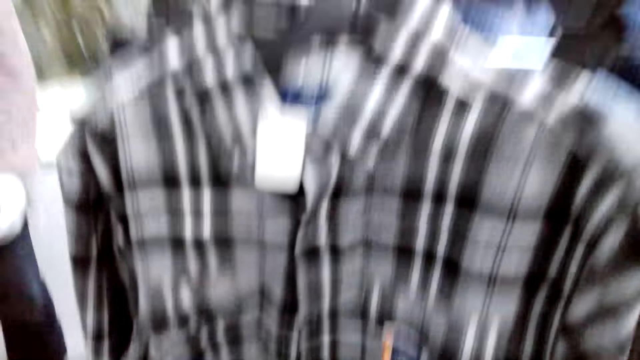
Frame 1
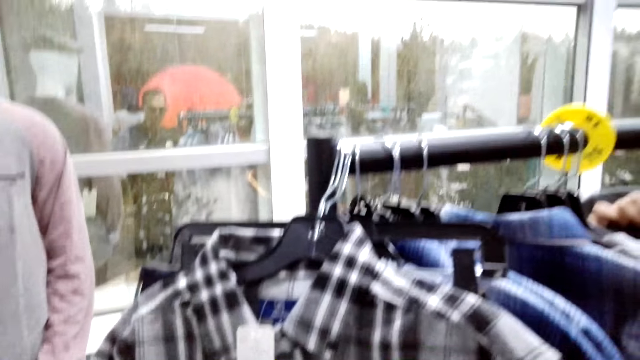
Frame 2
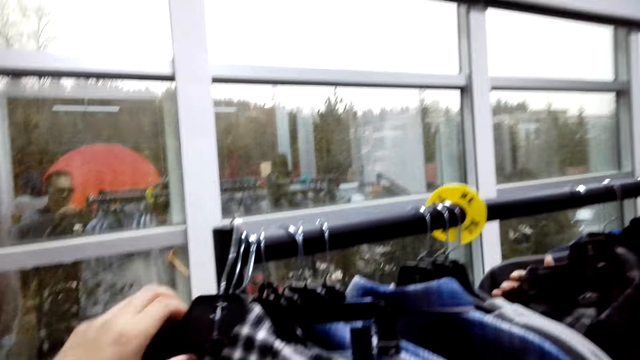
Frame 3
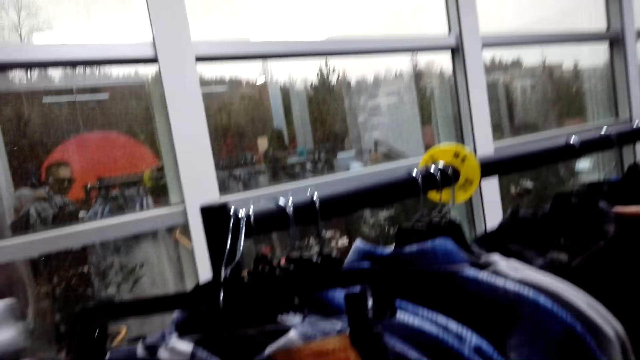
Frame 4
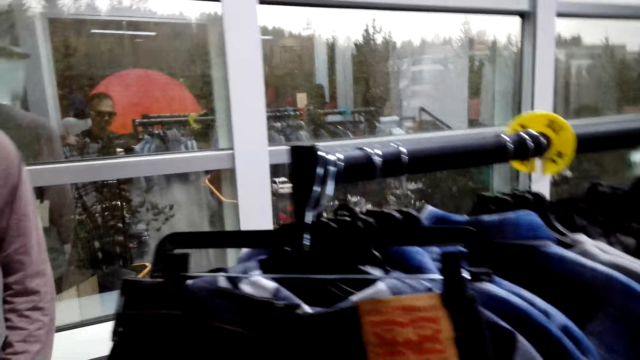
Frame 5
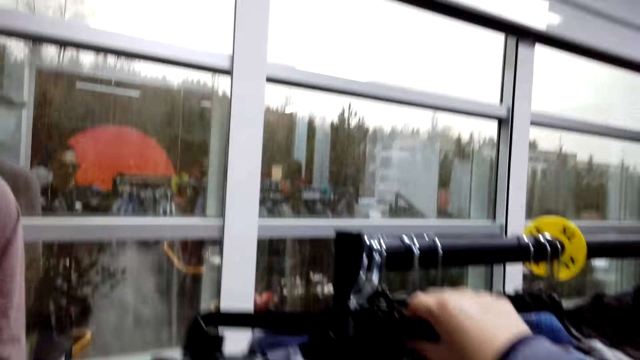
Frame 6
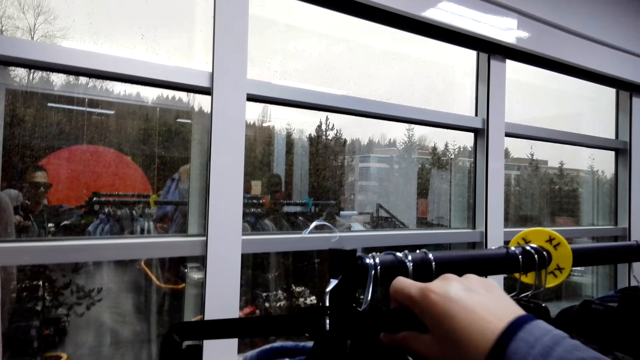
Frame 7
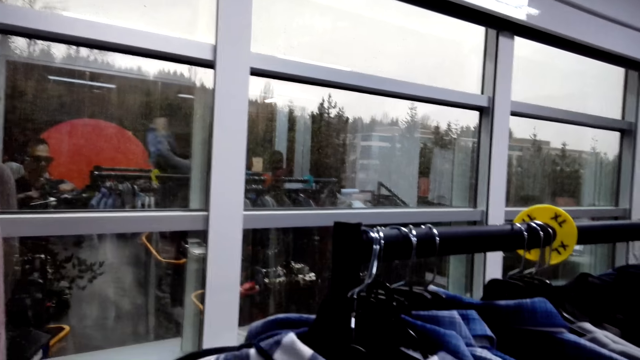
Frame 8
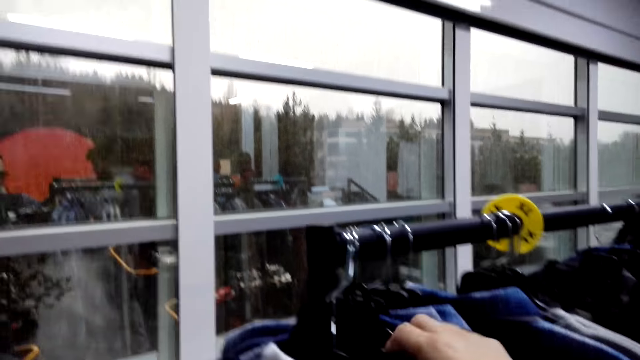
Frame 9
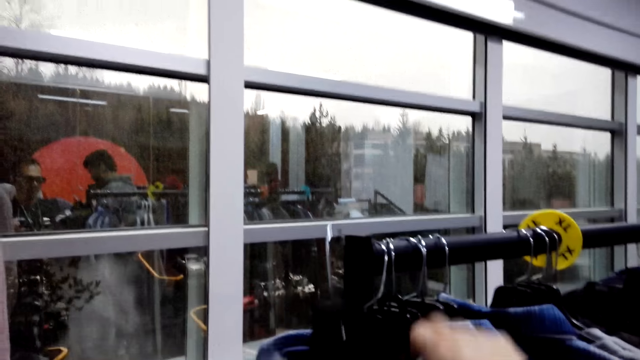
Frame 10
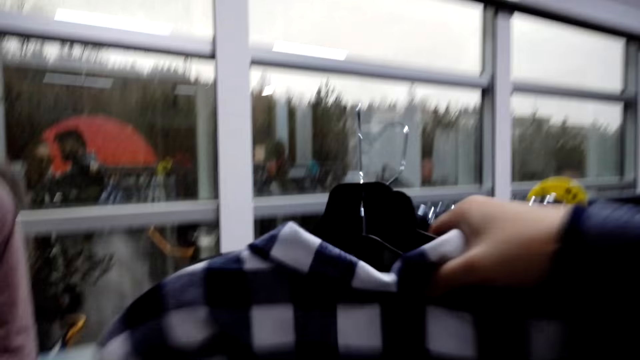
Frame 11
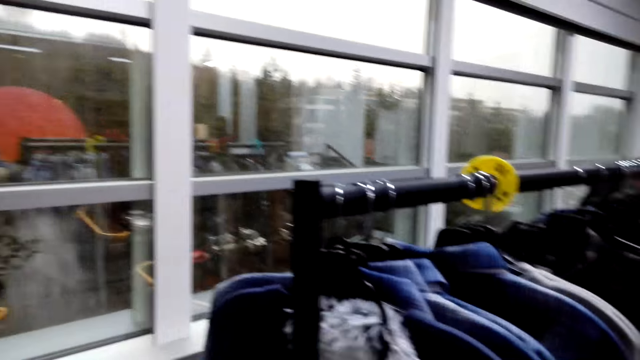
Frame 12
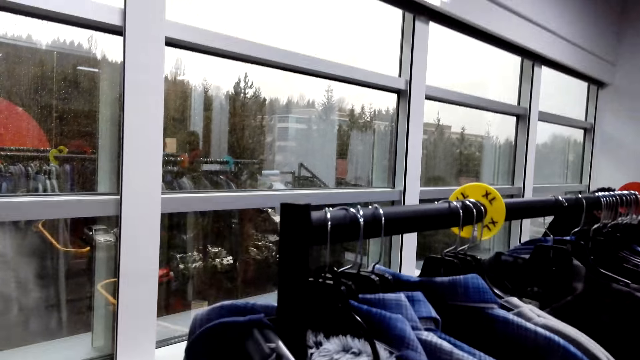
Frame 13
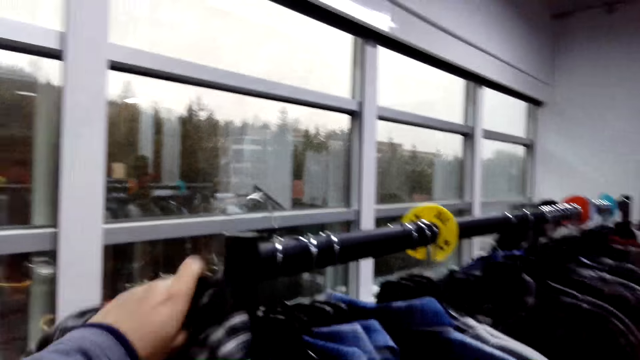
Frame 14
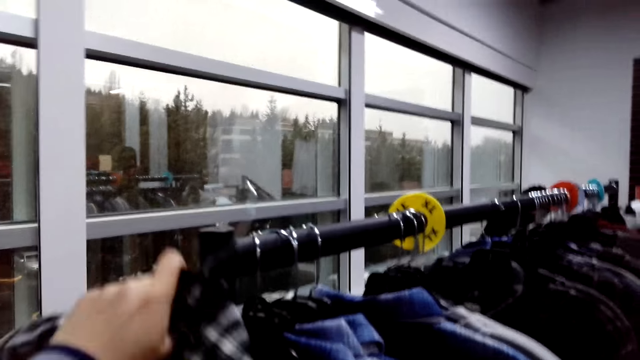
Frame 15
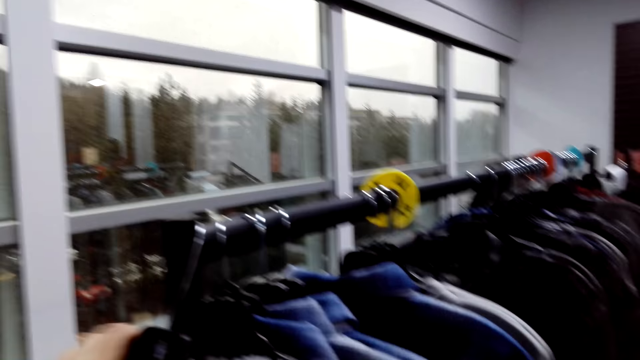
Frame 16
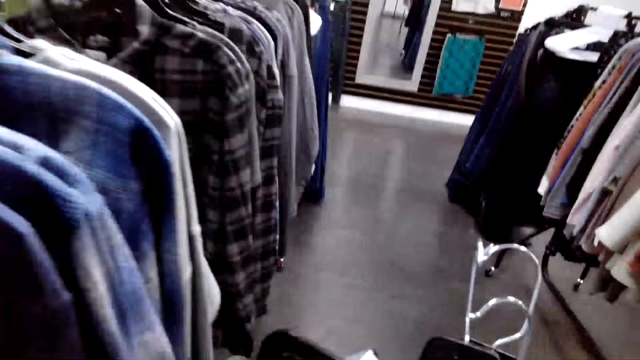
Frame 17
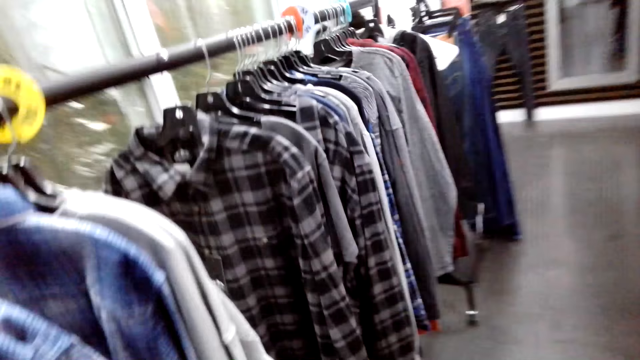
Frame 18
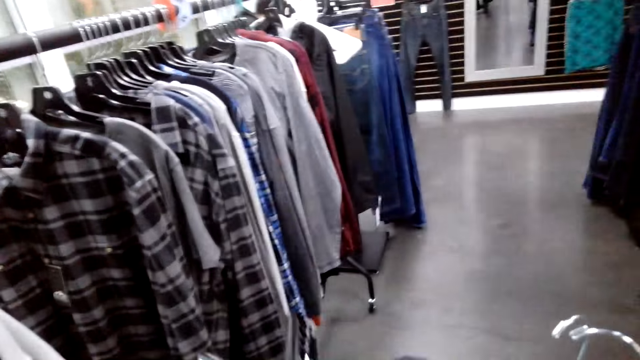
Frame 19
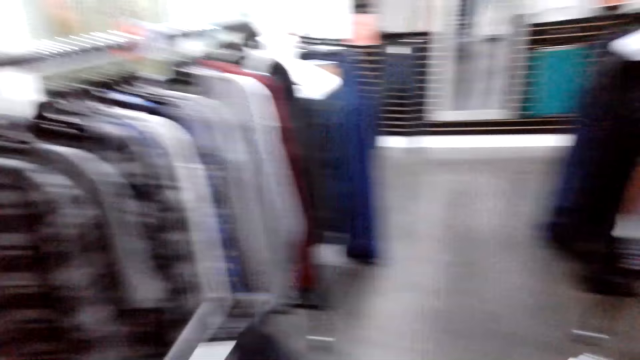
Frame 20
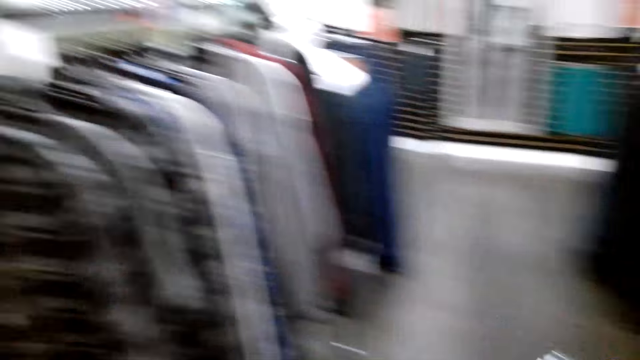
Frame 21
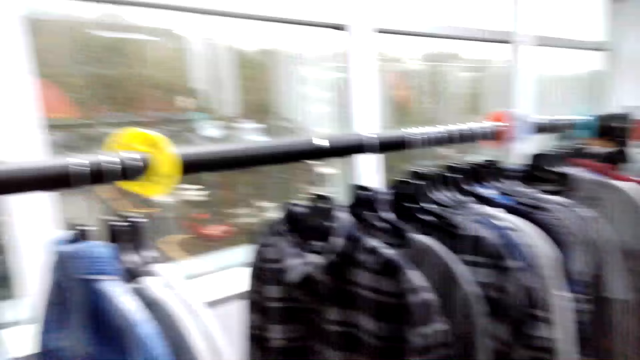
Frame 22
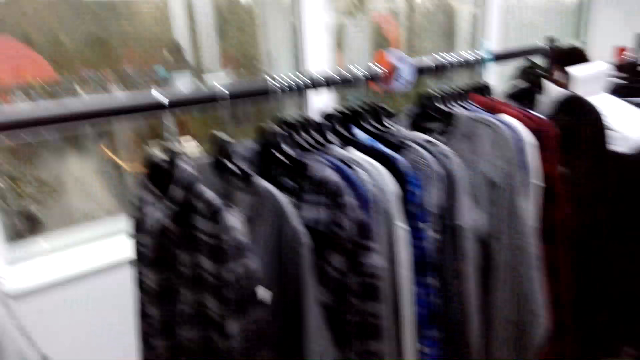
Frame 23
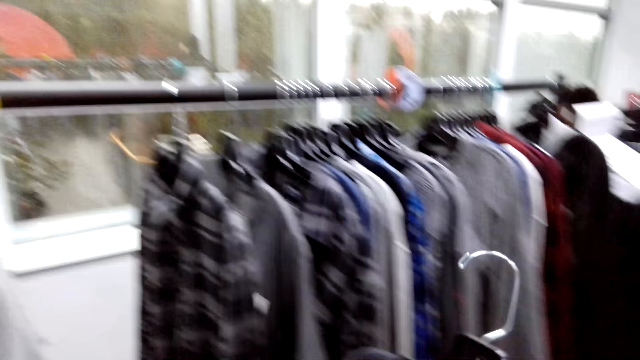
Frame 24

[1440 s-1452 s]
The camera wearer unhooks the shirt on the hanging rod. They unhook another shirt on the hanging rod. They hook the shirt on the hanging rod.

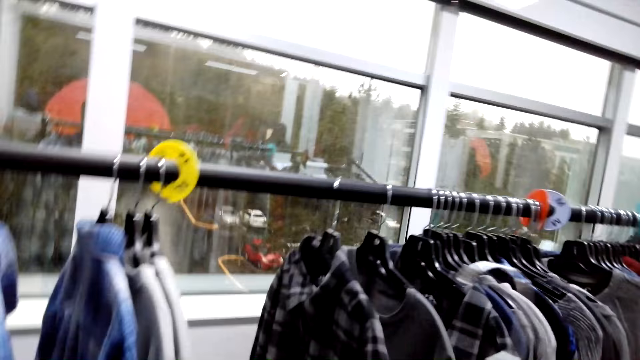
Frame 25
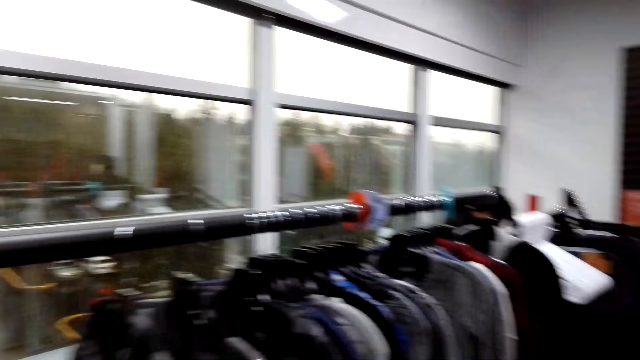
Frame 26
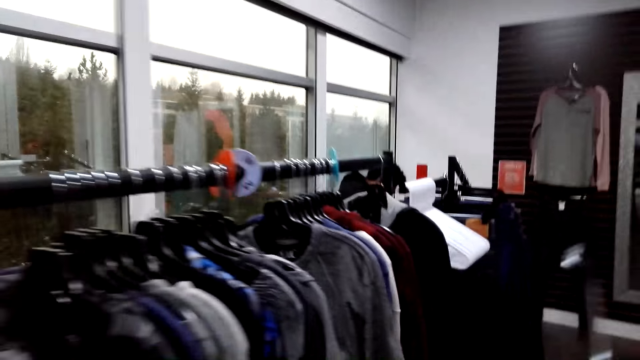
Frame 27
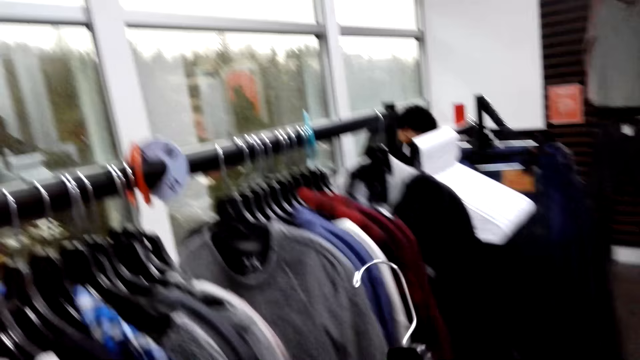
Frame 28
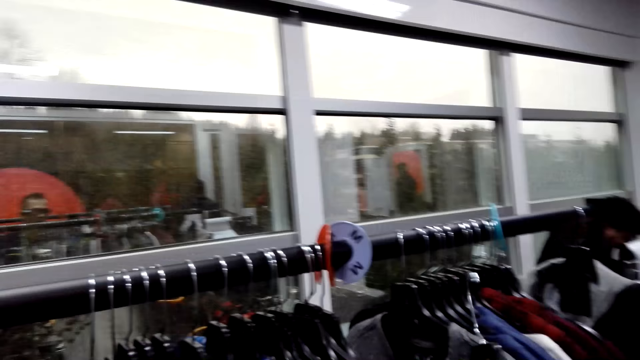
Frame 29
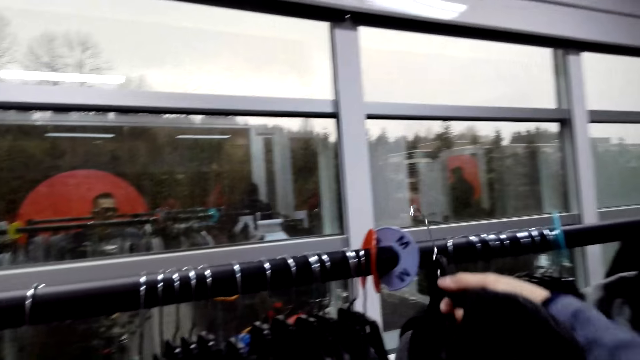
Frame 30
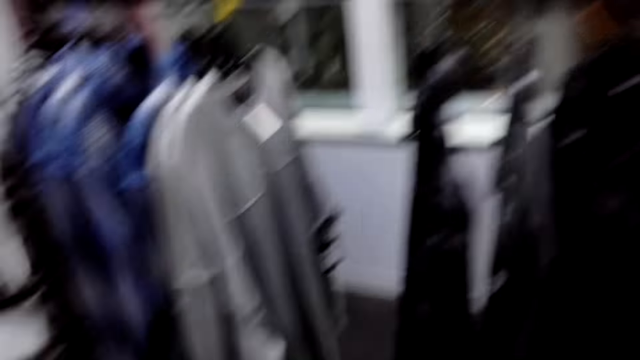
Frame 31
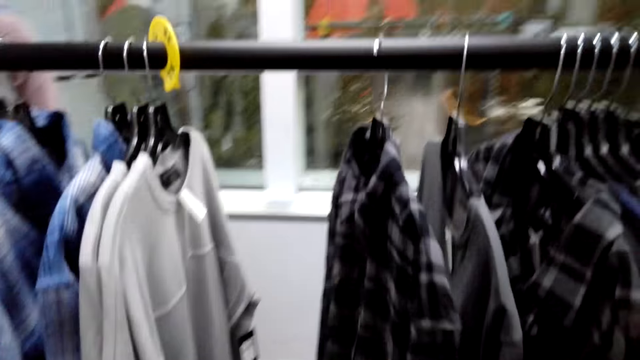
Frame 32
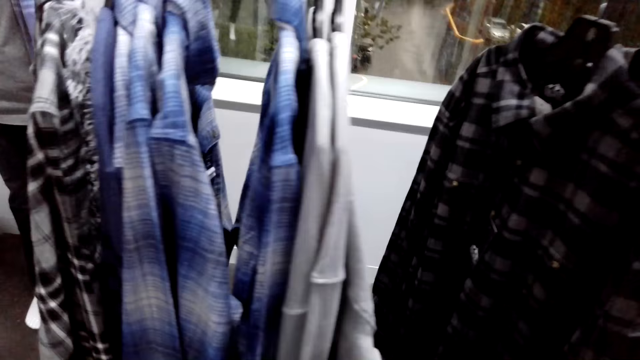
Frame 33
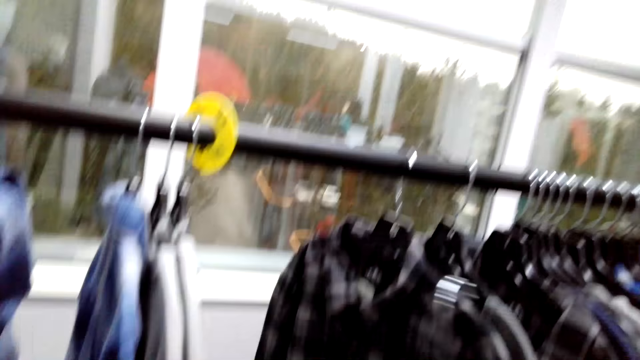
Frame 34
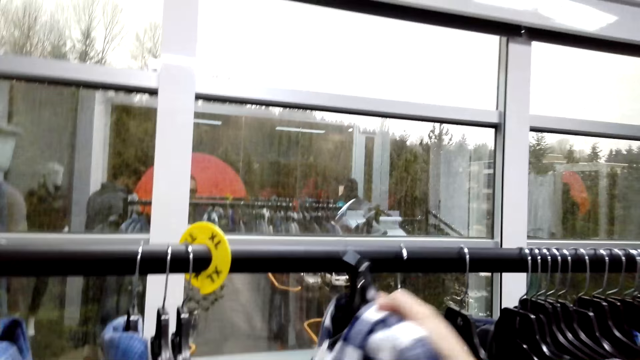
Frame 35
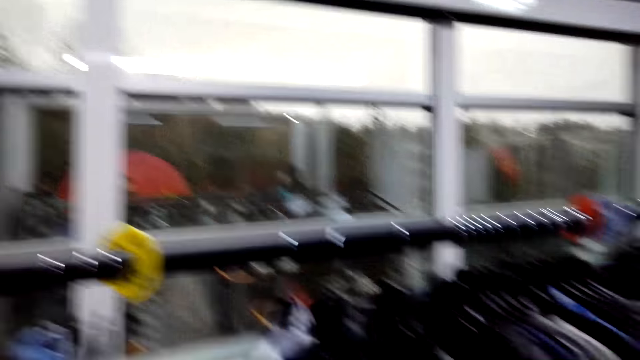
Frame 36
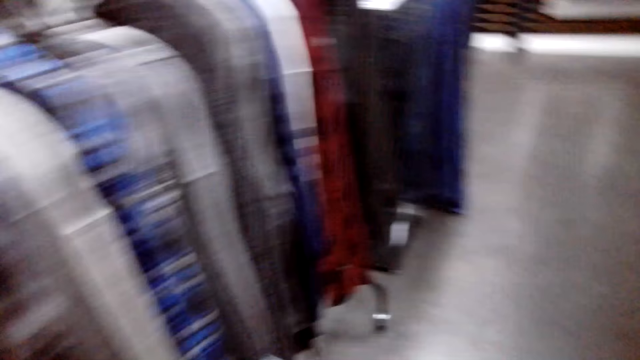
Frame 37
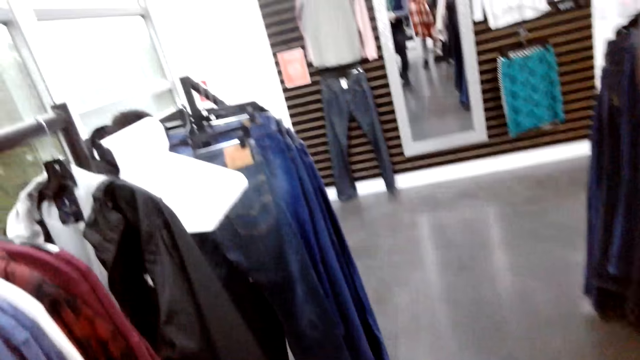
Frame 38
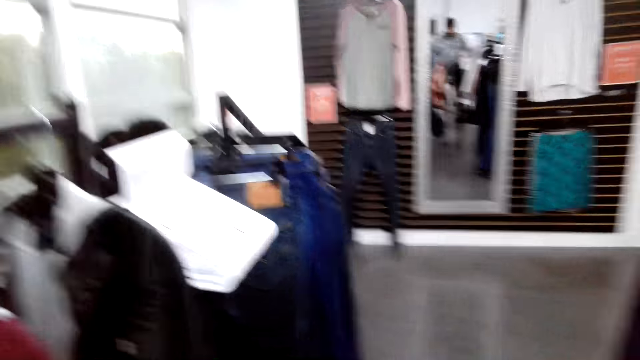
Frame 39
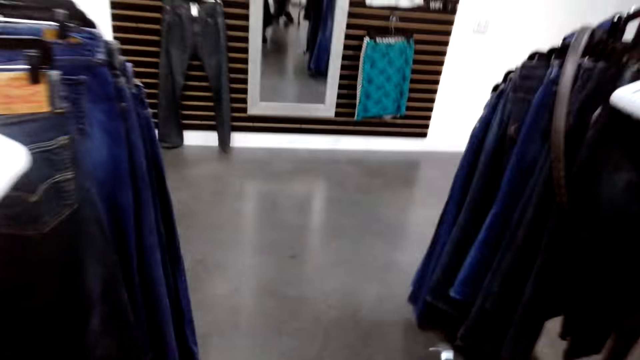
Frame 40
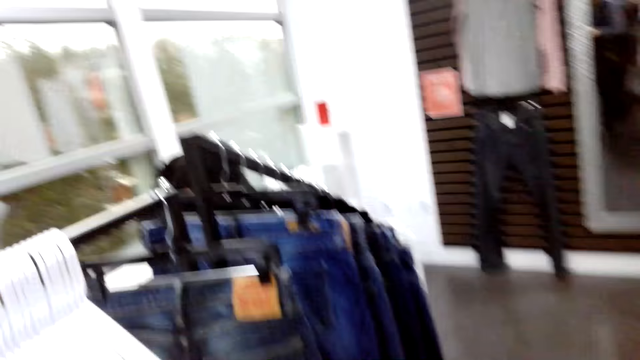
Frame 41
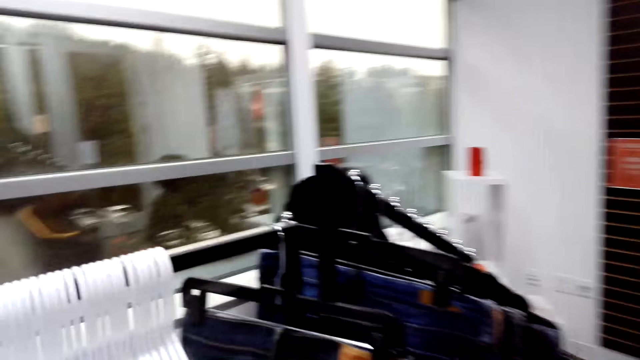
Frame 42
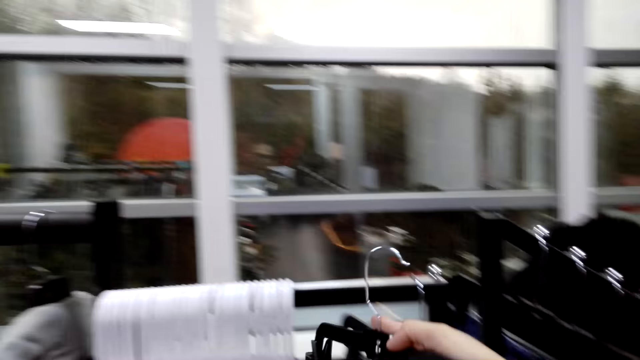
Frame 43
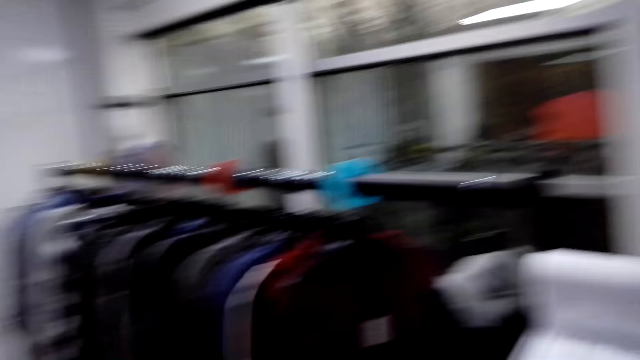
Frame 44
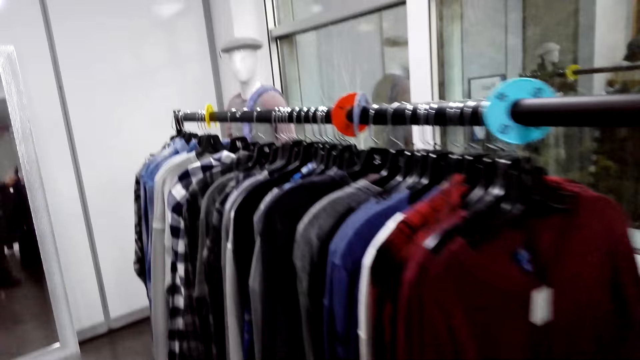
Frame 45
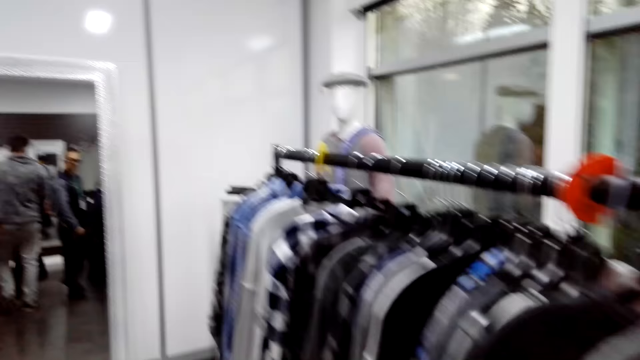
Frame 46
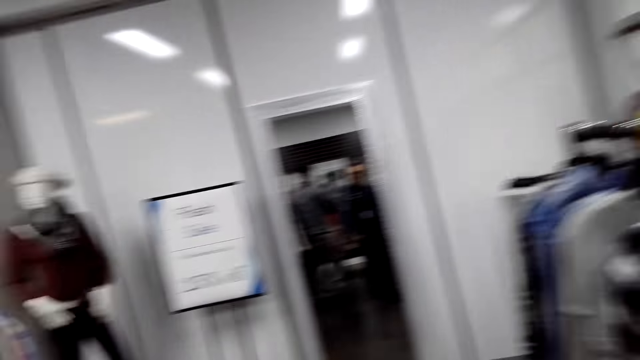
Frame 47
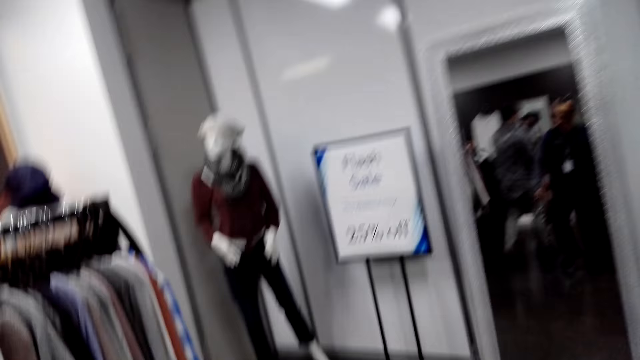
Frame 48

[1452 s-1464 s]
The camera wearer hooks the shirt on the hanging rod. They hook the shirt on the hanging rod again. They walk around. They hook the shirt on the hanging rod again.
